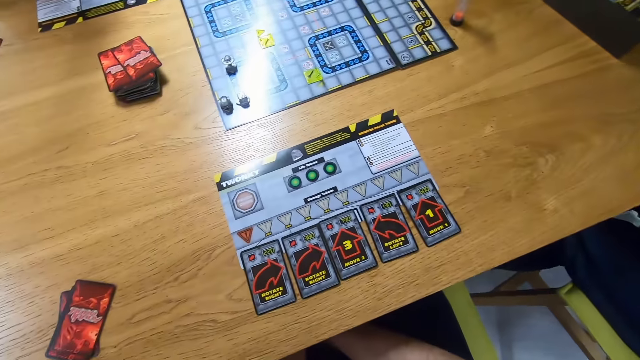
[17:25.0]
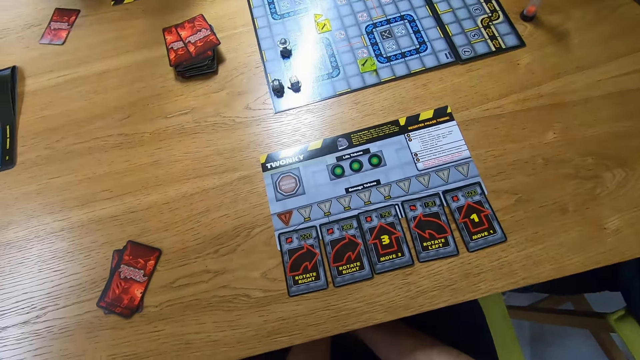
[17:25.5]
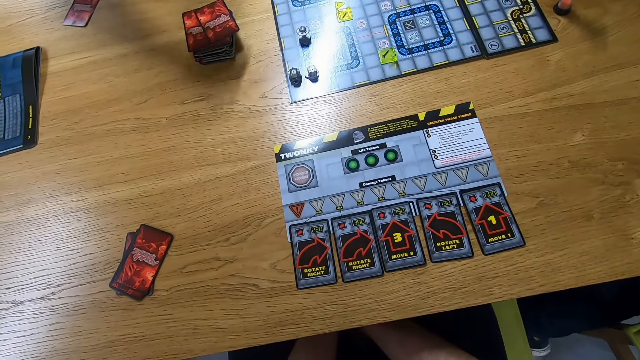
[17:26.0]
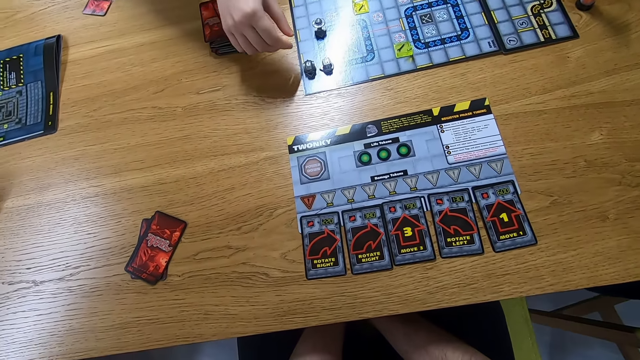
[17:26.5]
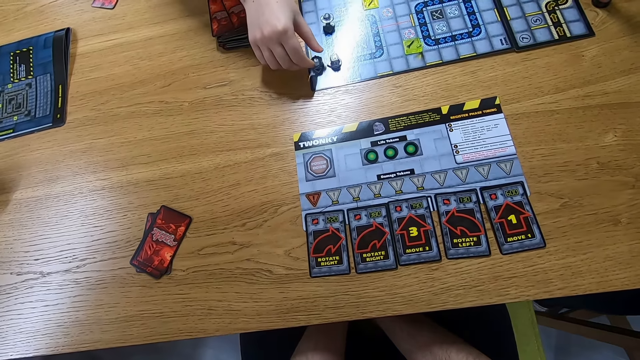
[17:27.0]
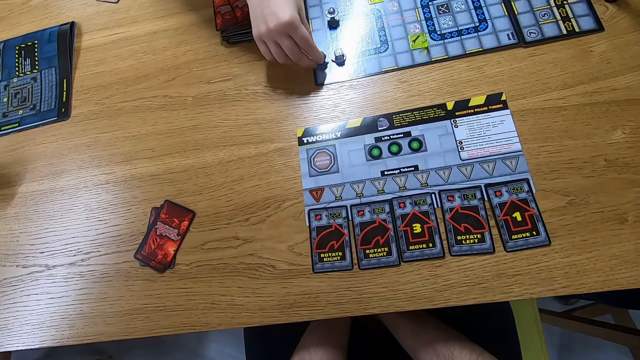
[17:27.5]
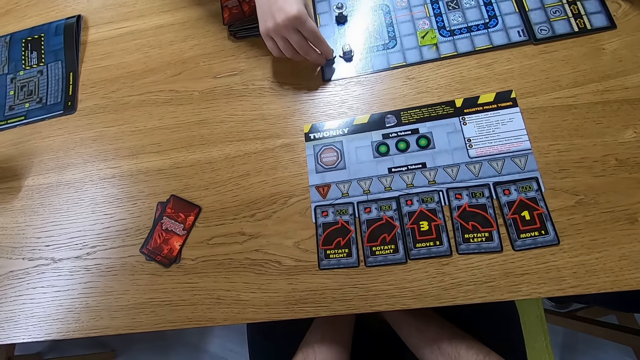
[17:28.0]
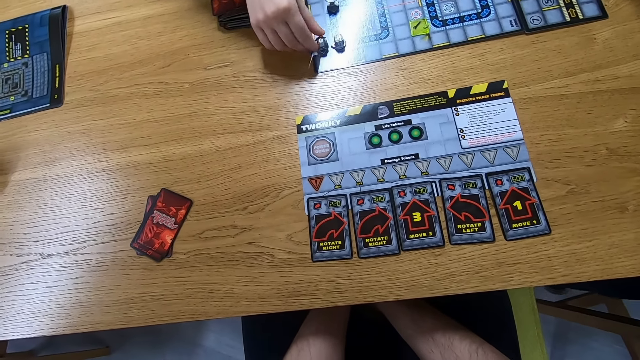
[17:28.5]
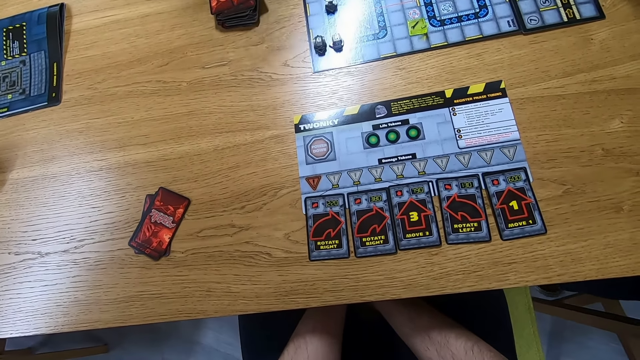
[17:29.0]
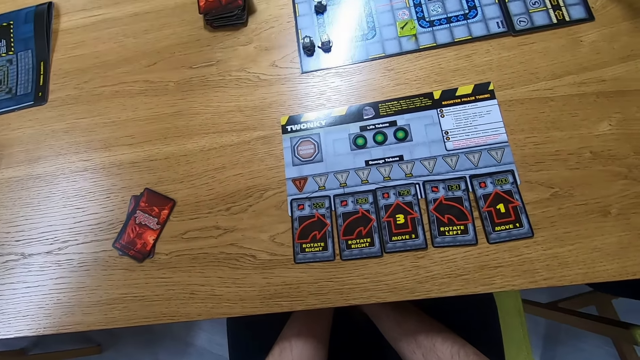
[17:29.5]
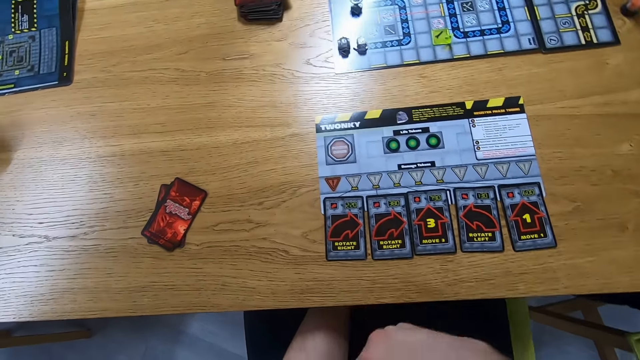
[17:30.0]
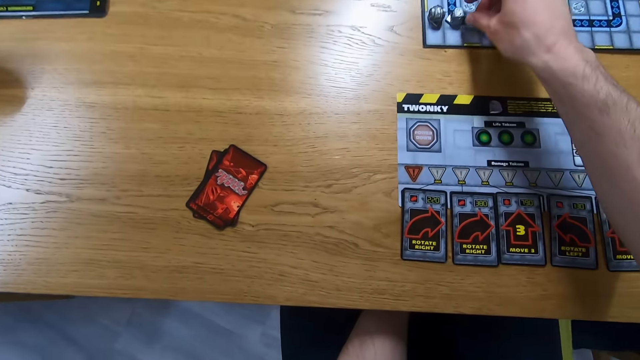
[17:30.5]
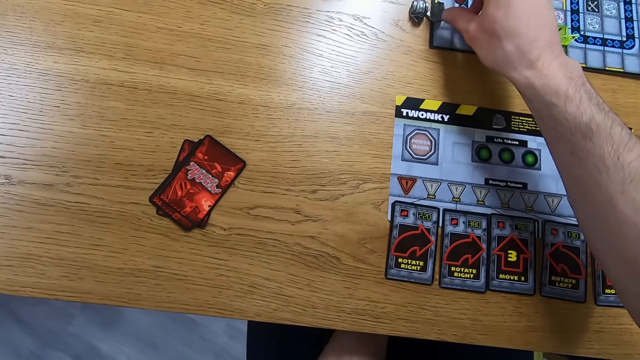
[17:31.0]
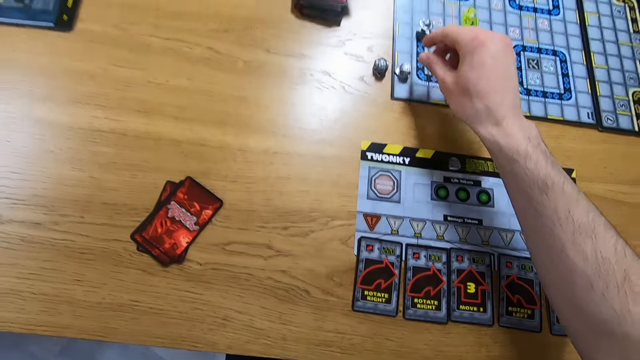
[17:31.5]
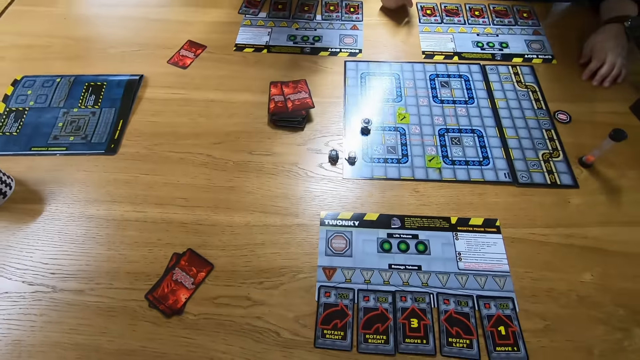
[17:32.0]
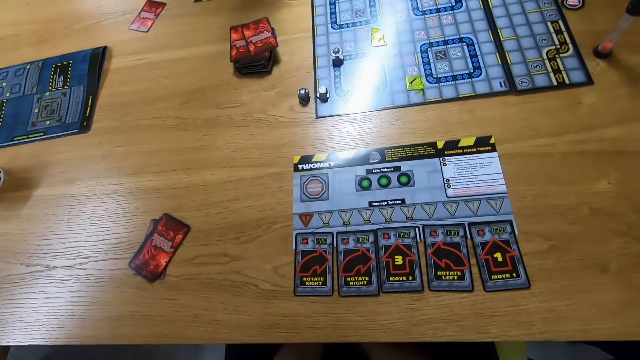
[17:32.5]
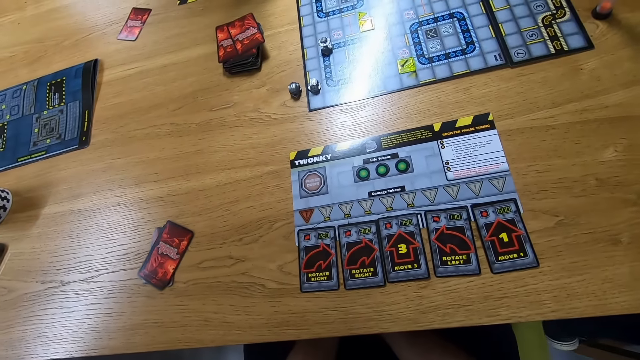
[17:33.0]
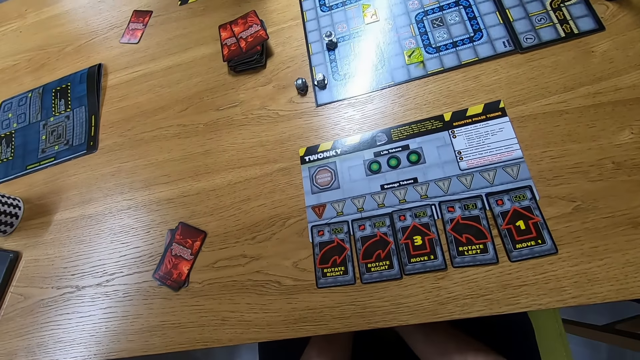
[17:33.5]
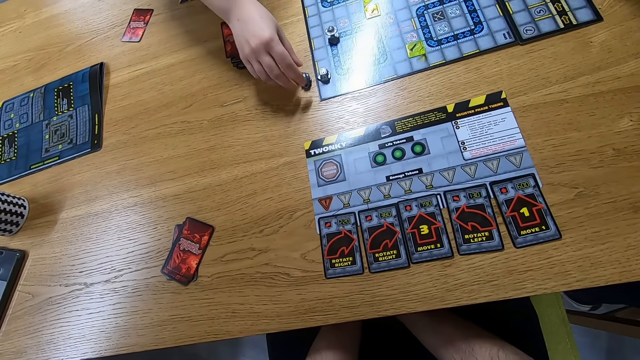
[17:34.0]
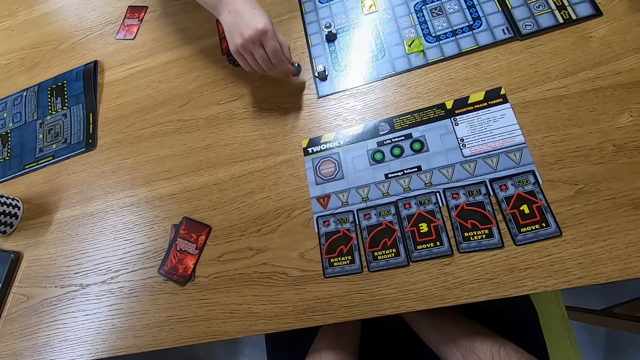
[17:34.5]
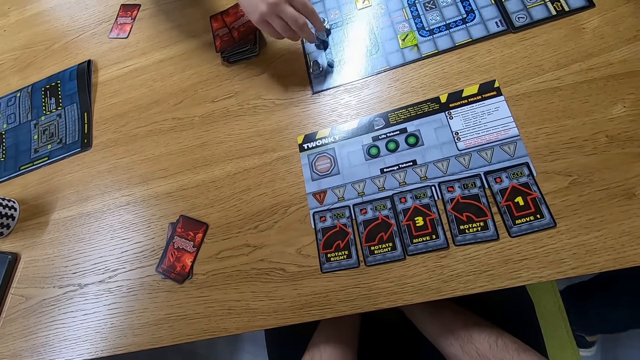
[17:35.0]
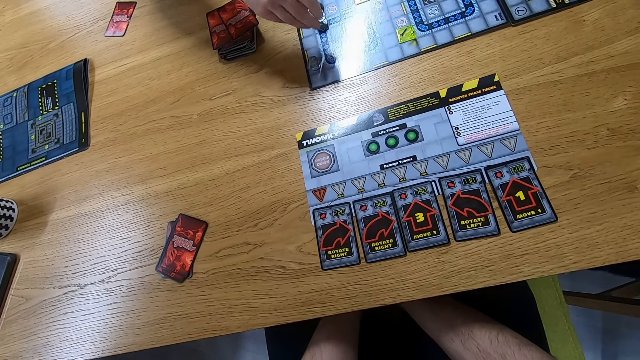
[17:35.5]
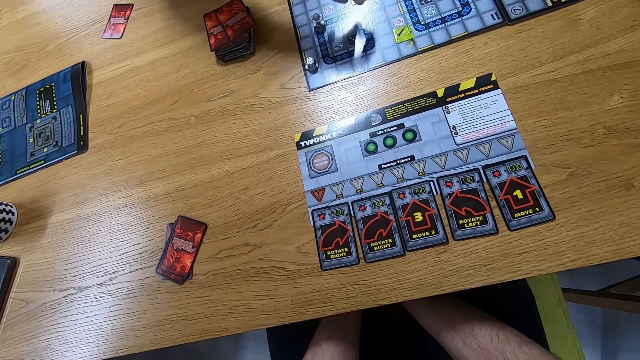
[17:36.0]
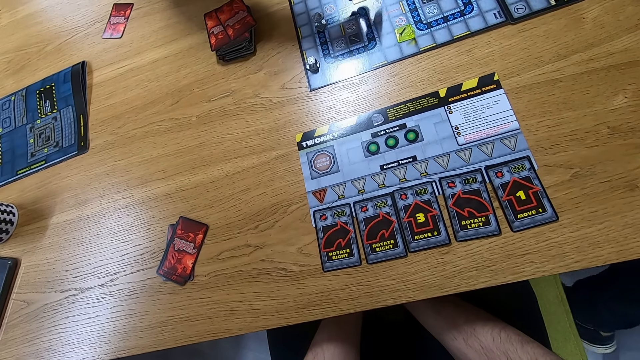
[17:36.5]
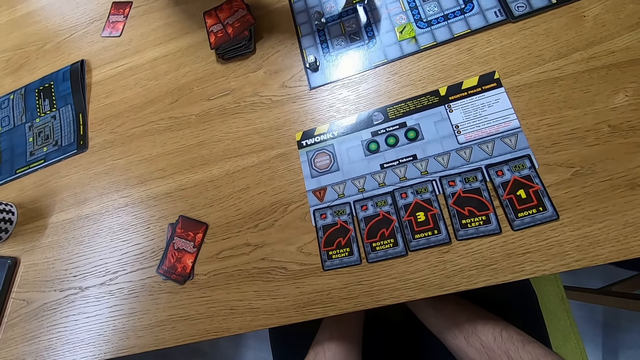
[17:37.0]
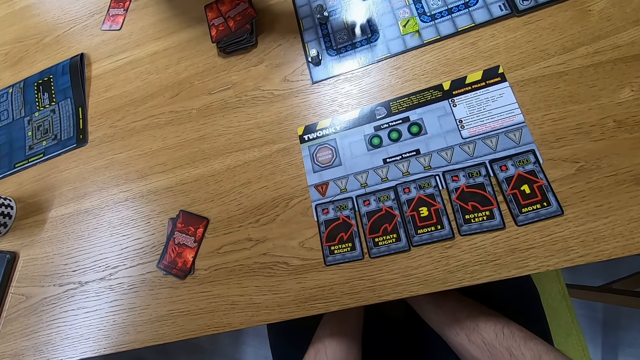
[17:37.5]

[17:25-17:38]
The camera wearer looks at the playing board. They look around. A woman plays the Robo Rally game. She moves a playing piece on the game board. The camera wearer moves a playing piece on the game board. They play the Robo Rally game. The woman picks up a playing piece on the table. She plays the Robo Rally game.

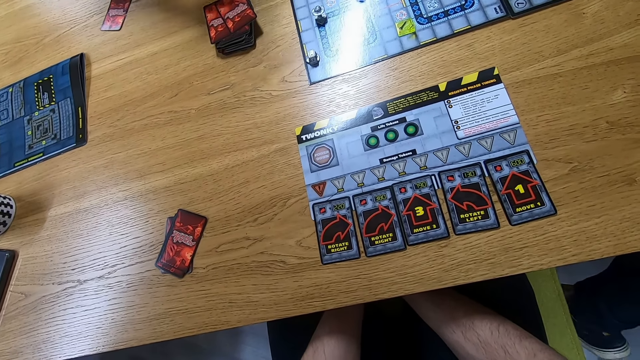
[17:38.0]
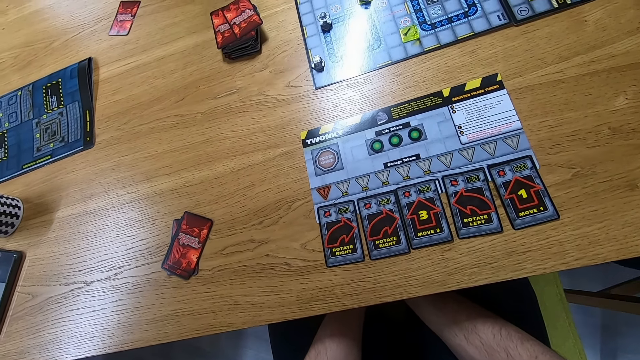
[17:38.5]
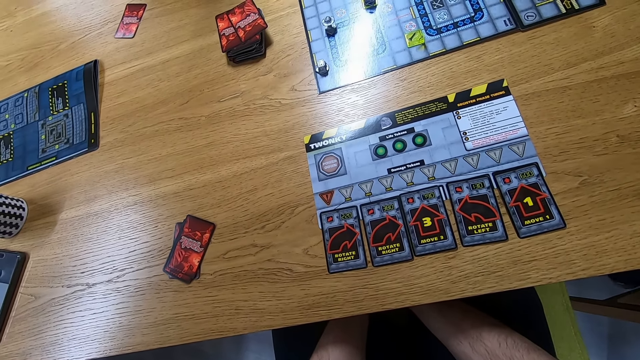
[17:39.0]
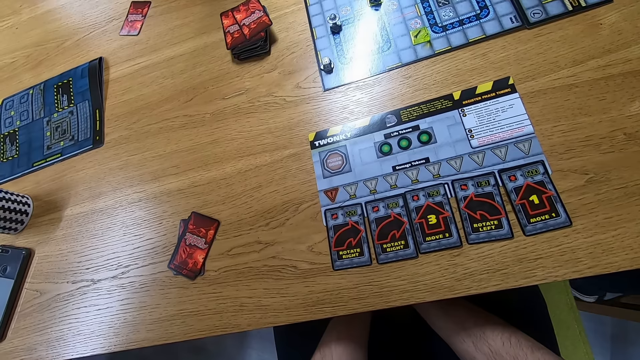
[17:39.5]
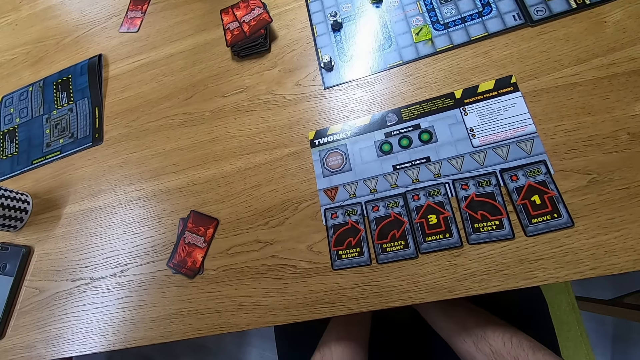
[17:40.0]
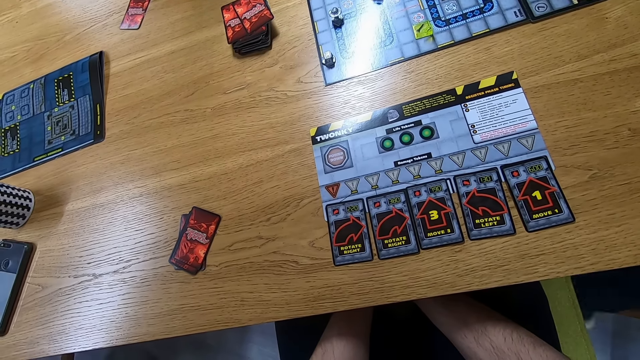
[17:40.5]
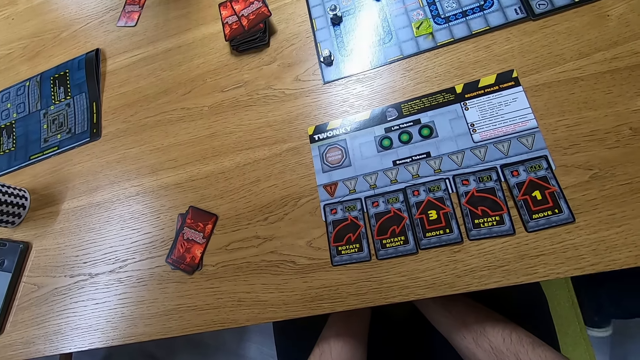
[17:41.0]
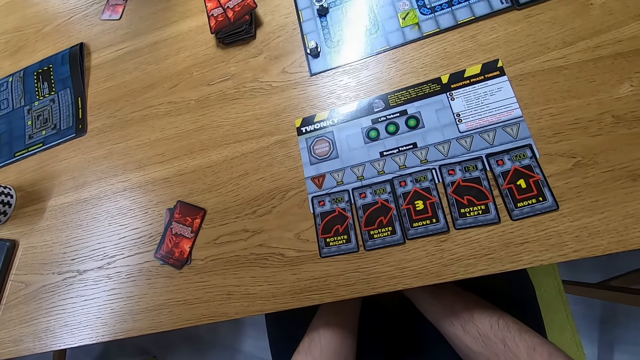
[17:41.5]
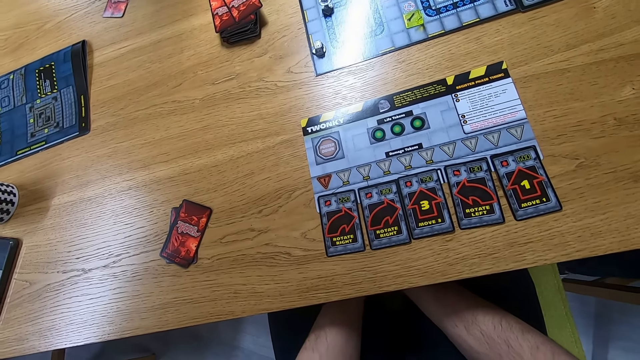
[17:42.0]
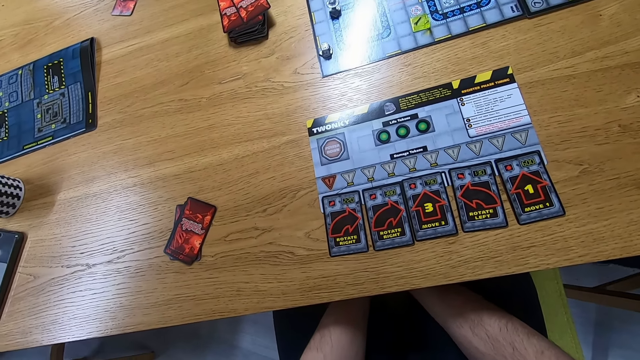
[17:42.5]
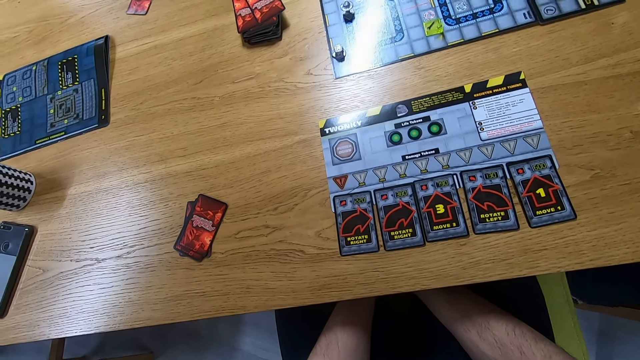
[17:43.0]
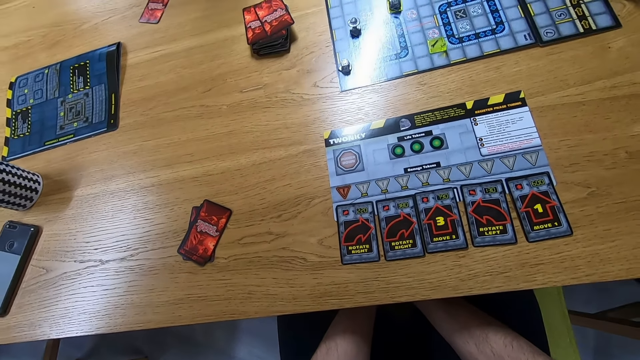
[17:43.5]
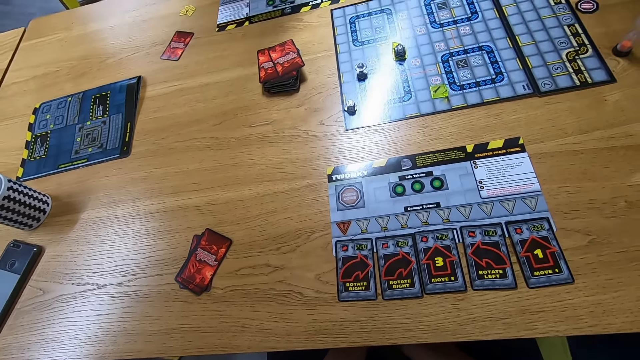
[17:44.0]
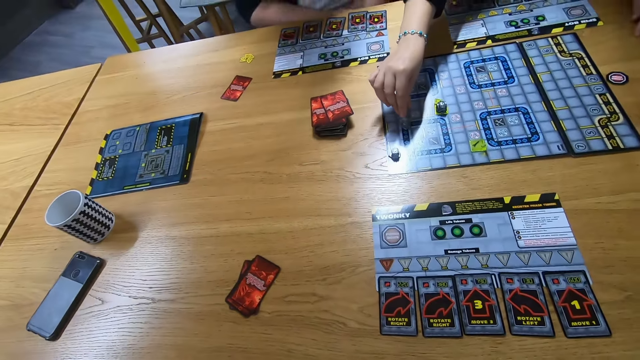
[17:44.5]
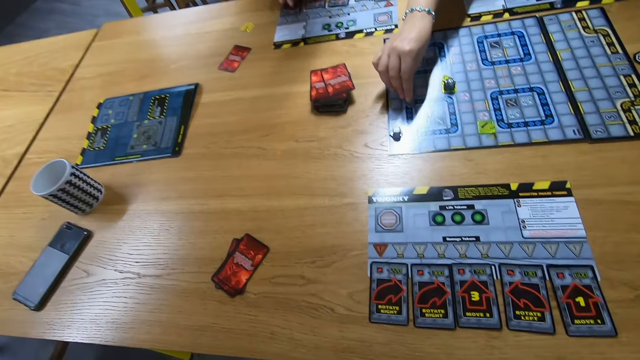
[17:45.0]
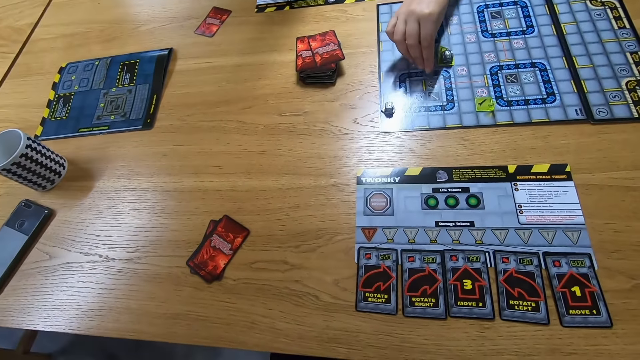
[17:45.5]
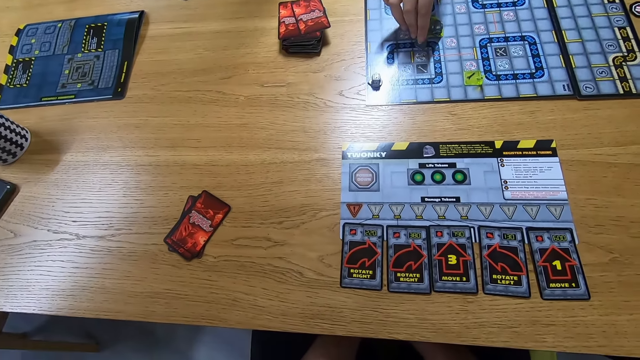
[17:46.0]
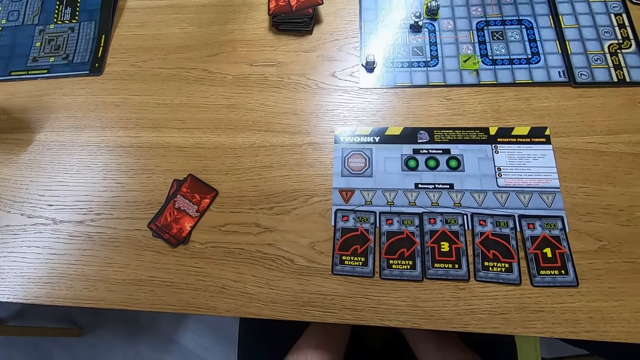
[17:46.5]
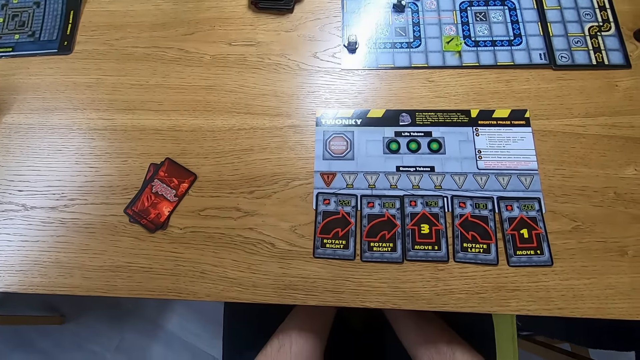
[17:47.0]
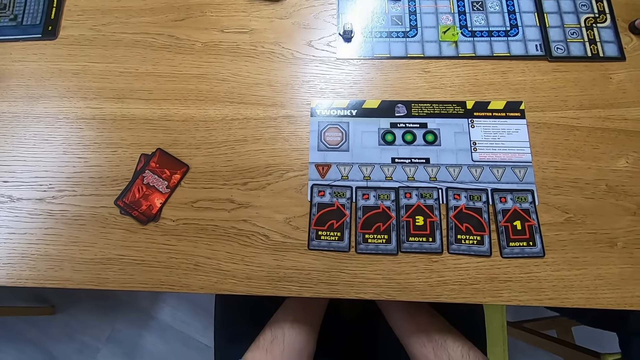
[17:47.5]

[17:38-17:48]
The camera wearer looks at the game board. A woman moves a playing piece on the game board. She plays the Robo Rally game.
